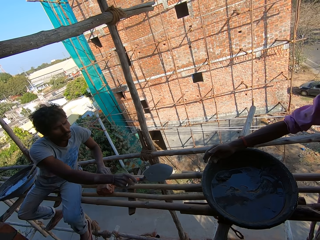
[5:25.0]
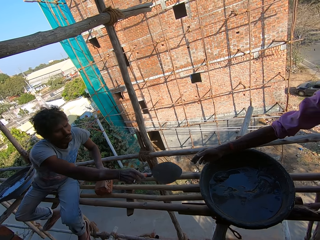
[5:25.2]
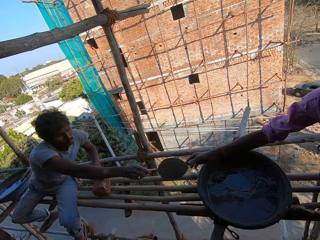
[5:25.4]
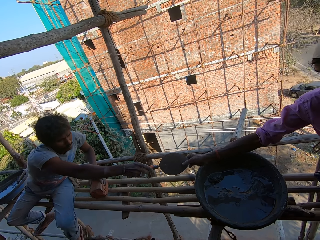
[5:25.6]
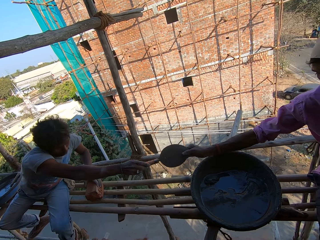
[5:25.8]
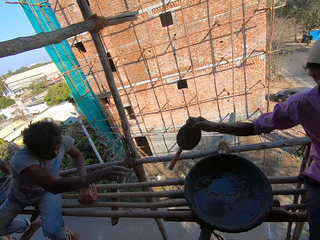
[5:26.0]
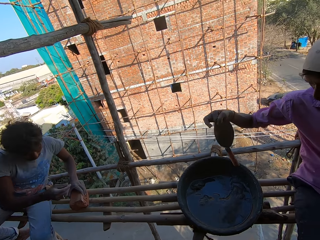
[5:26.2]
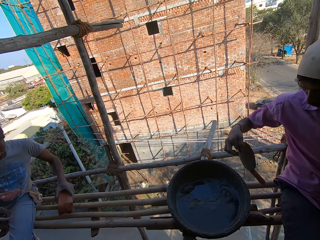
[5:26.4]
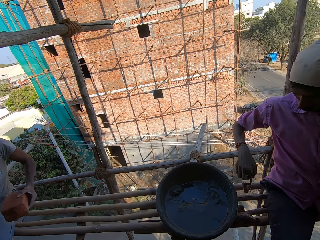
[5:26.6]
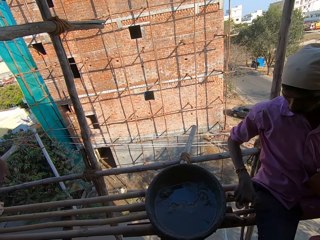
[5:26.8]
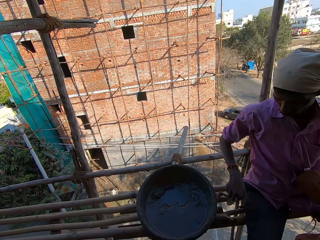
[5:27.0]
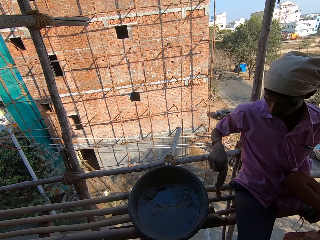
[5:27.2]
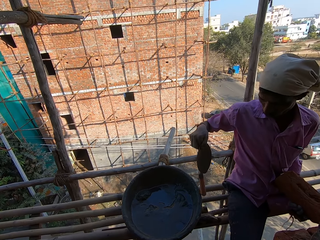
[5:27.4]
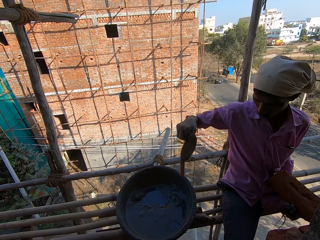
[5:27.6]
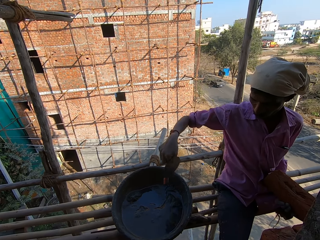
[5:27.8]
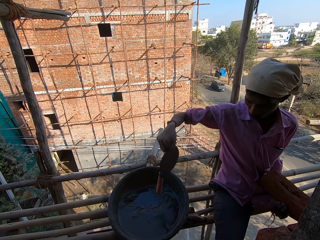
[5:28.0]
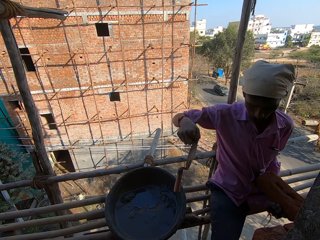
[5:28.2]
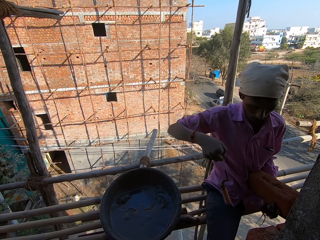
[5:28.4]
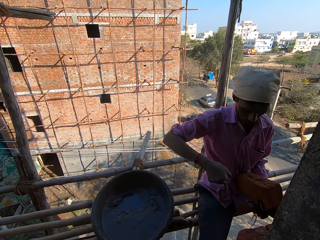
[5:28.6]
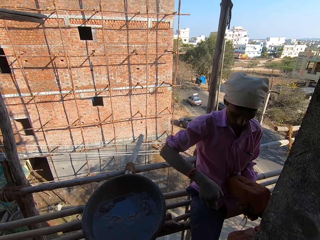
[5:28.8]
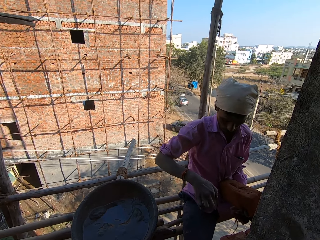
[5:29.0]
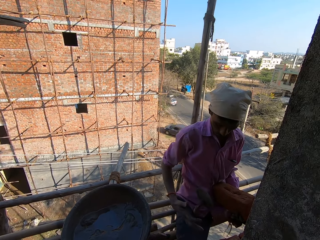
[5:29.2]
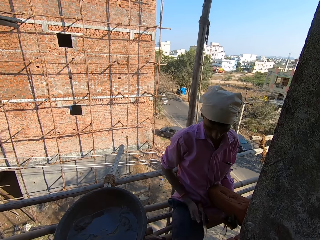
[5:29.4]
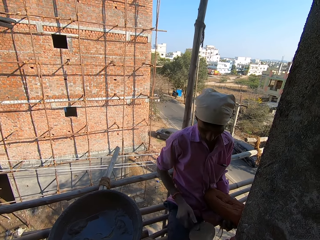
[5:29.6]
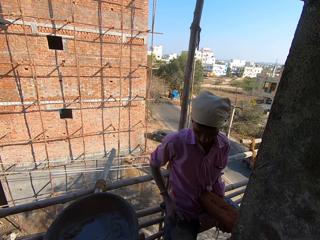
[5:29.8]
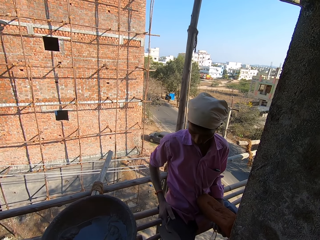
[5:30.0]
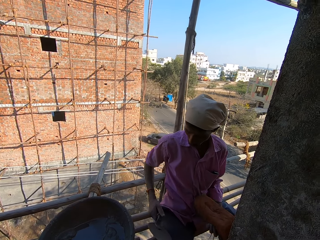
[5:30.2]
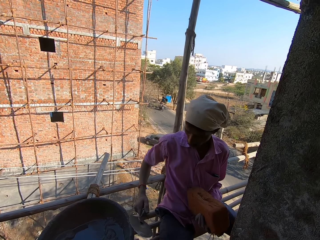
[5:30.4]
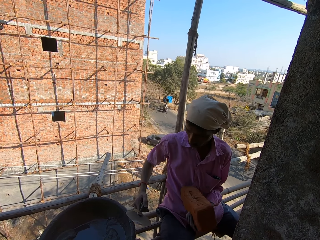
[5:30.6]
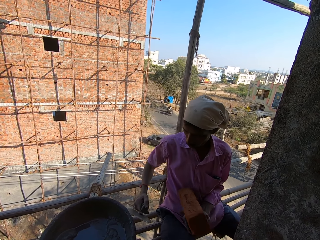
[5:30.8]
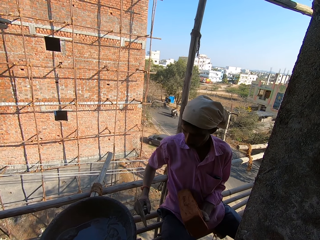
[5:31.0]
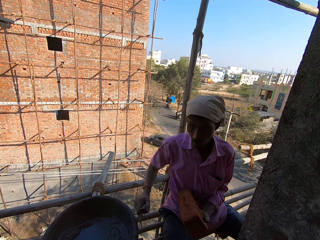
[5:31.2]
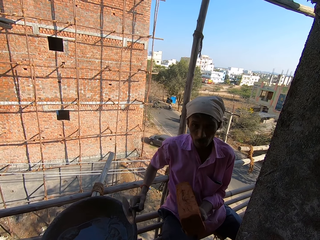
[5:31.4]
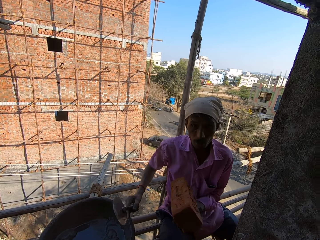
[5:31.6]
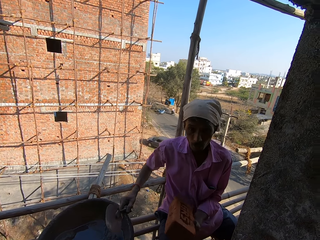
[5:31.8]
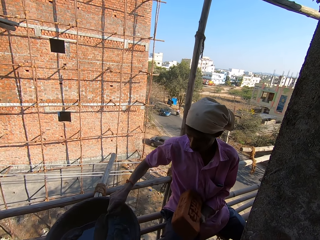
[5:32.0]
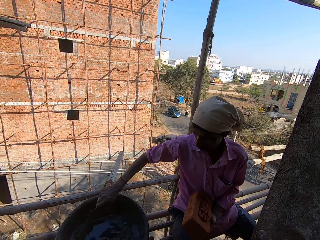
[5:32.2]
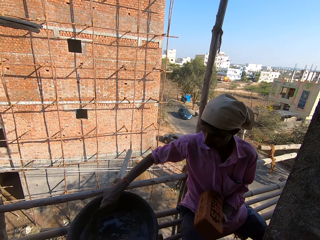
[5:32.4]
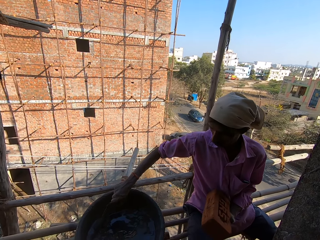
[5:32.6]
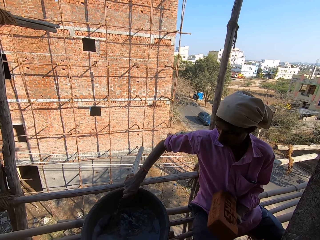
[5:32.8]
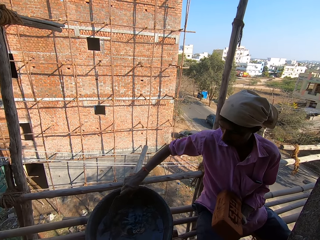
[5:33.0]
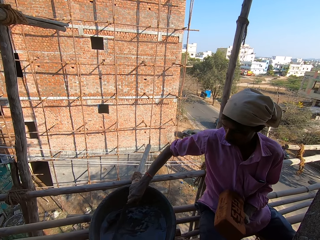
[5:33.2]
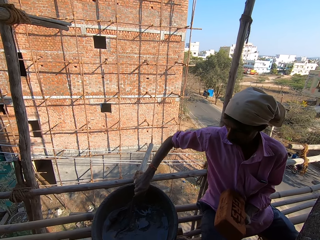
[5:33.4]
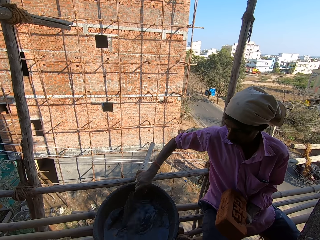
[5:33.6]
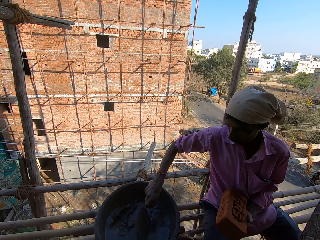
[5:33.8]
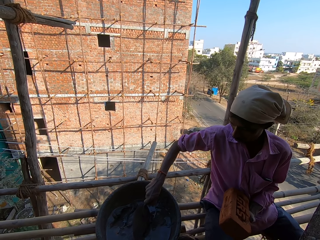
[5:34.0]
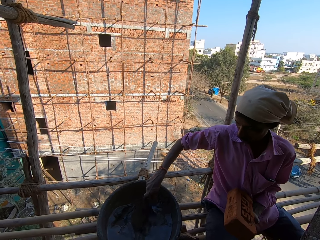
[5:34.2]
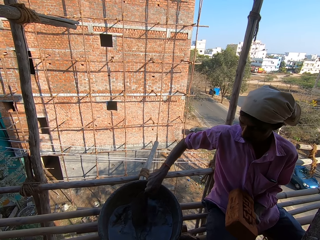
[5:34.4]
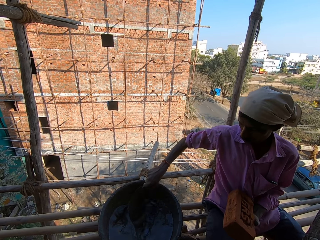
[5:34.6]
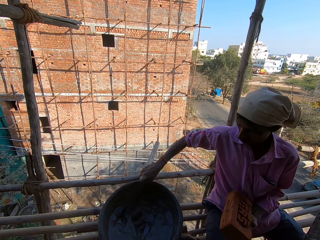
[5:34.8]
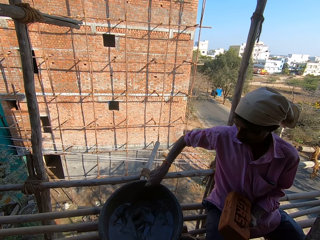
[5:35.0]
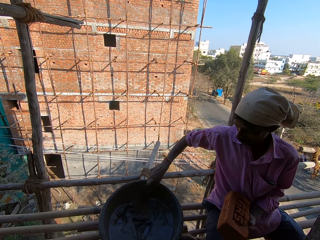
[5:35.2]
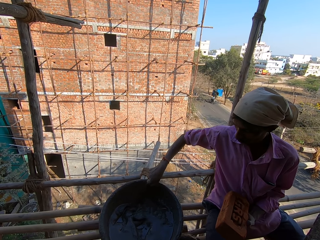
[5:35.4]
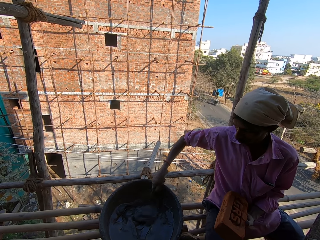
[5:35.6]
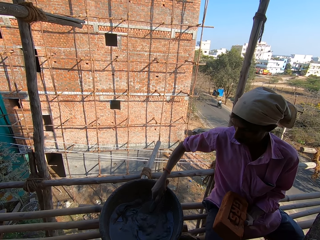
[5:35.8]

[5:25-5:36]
A man gives the cement spoon to another man. The camera wearer talks to a person. The other man scoops cement with the cement spoon.

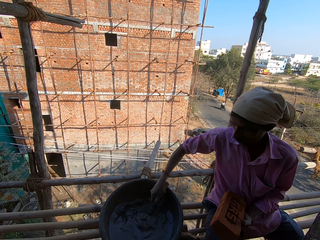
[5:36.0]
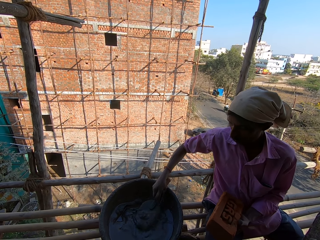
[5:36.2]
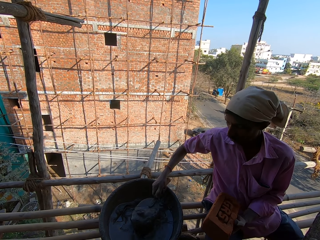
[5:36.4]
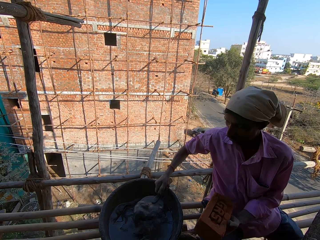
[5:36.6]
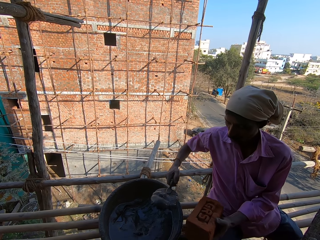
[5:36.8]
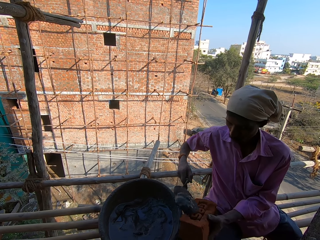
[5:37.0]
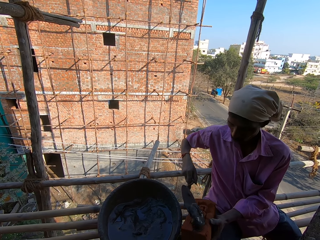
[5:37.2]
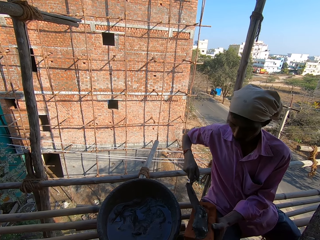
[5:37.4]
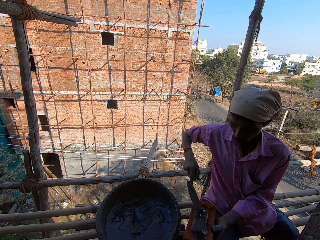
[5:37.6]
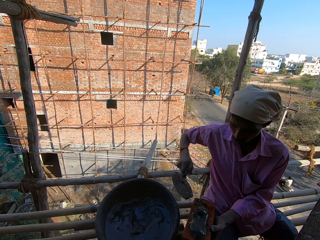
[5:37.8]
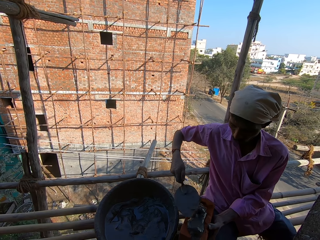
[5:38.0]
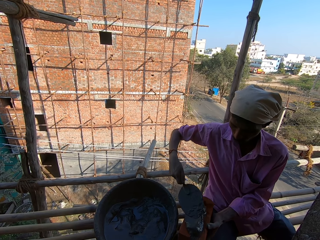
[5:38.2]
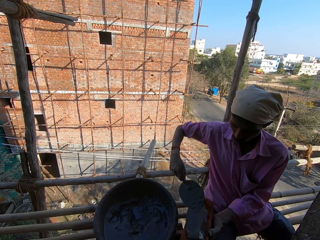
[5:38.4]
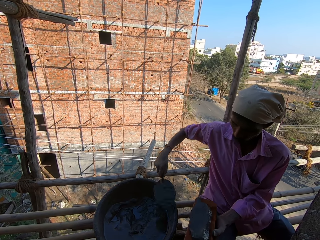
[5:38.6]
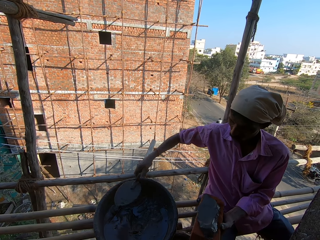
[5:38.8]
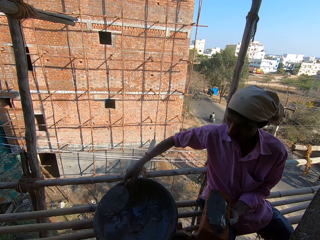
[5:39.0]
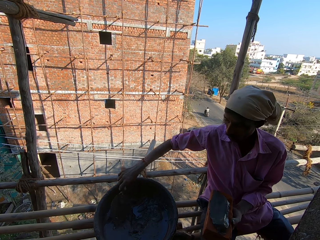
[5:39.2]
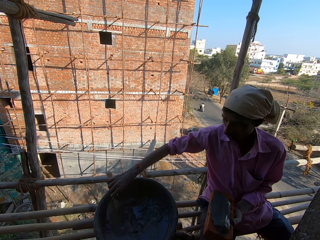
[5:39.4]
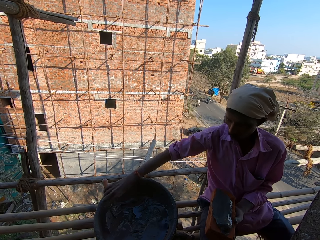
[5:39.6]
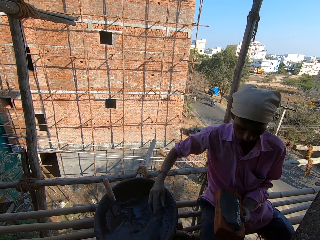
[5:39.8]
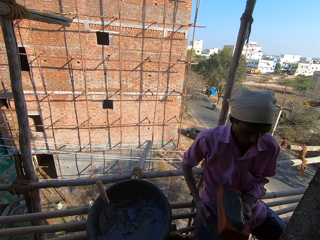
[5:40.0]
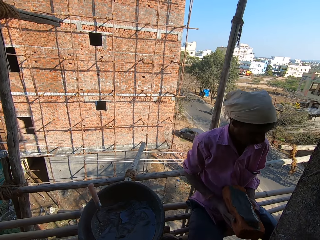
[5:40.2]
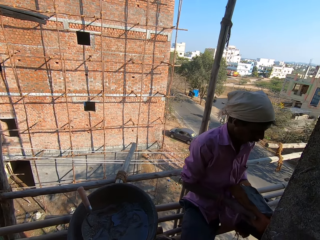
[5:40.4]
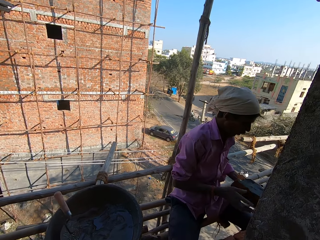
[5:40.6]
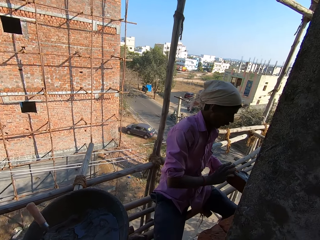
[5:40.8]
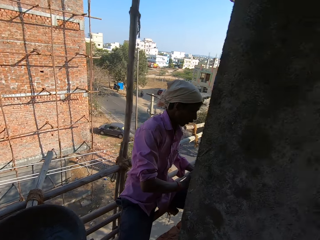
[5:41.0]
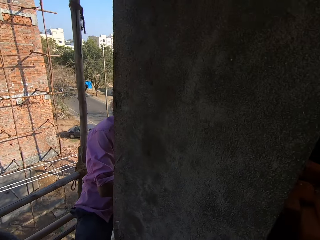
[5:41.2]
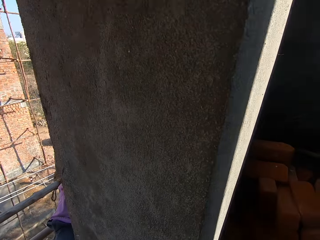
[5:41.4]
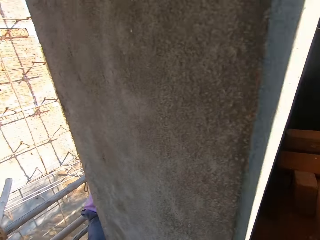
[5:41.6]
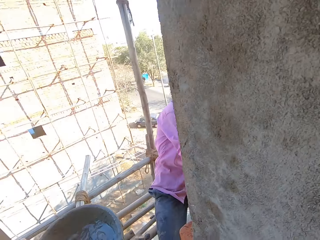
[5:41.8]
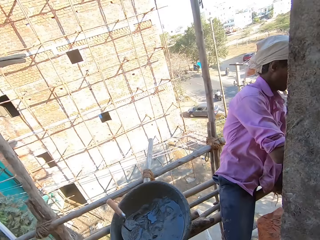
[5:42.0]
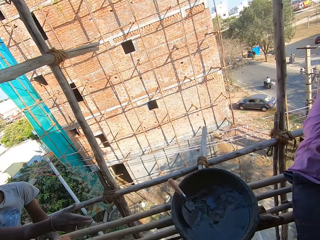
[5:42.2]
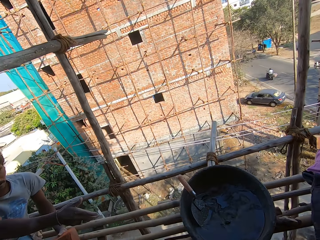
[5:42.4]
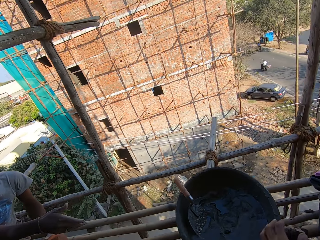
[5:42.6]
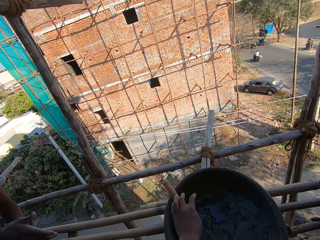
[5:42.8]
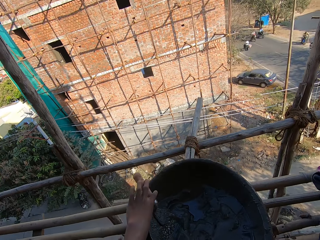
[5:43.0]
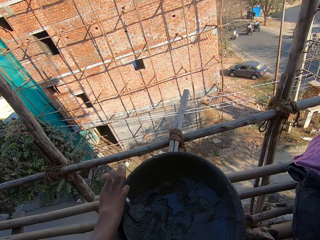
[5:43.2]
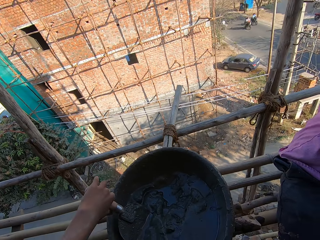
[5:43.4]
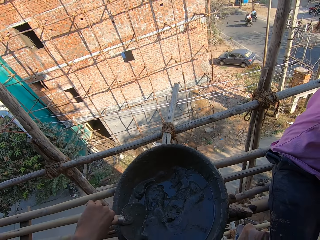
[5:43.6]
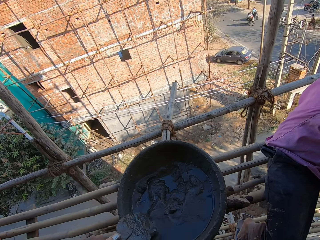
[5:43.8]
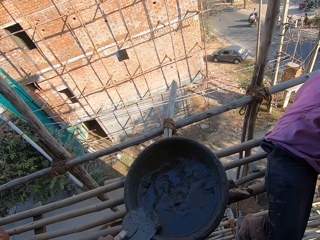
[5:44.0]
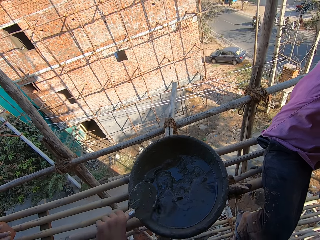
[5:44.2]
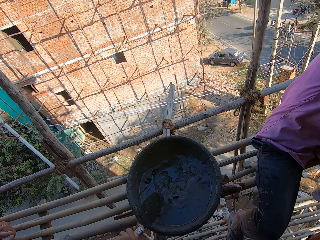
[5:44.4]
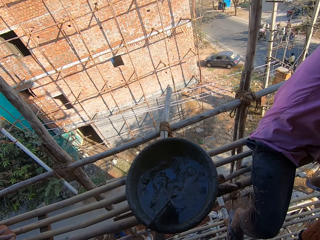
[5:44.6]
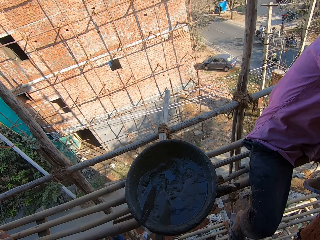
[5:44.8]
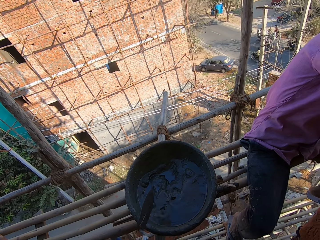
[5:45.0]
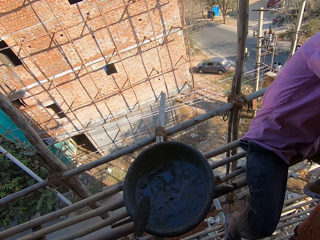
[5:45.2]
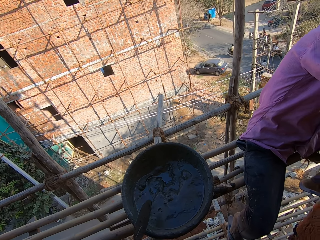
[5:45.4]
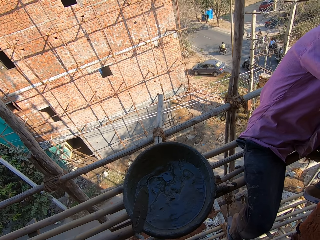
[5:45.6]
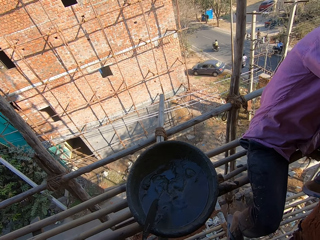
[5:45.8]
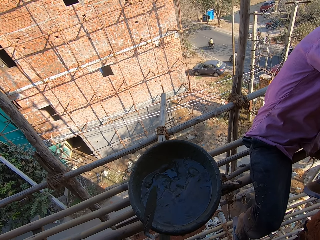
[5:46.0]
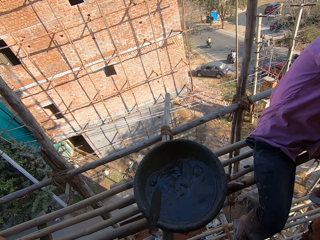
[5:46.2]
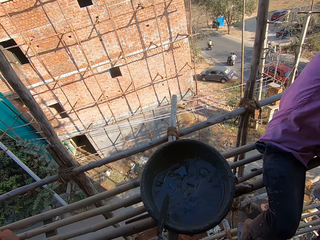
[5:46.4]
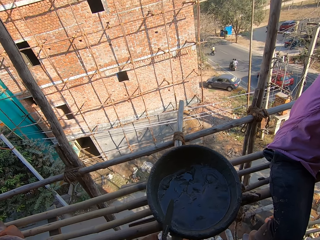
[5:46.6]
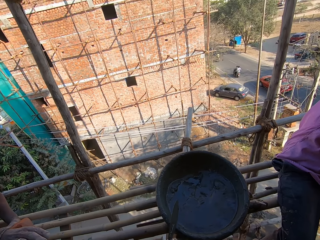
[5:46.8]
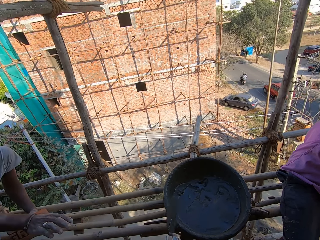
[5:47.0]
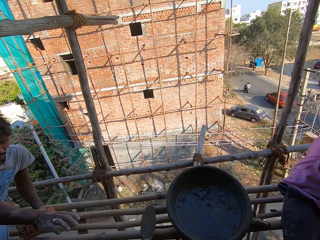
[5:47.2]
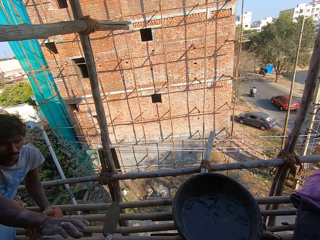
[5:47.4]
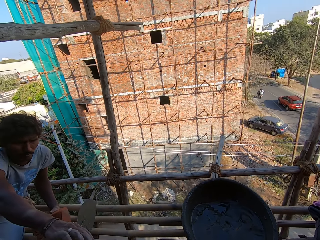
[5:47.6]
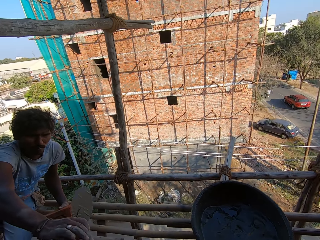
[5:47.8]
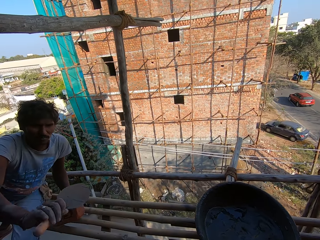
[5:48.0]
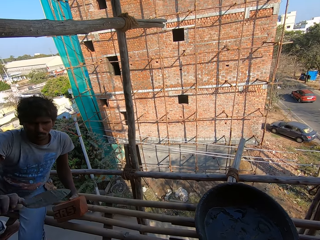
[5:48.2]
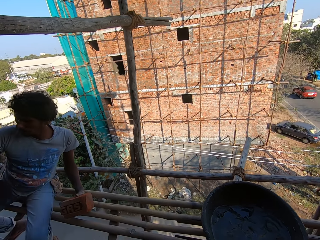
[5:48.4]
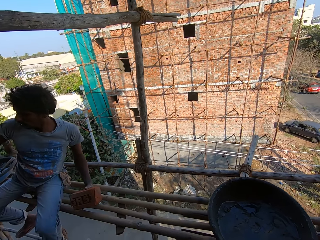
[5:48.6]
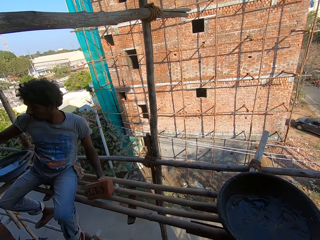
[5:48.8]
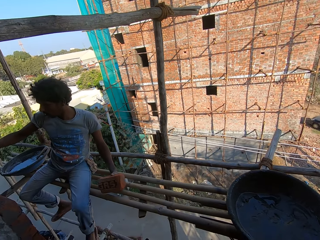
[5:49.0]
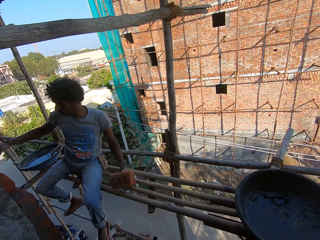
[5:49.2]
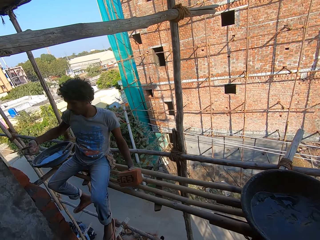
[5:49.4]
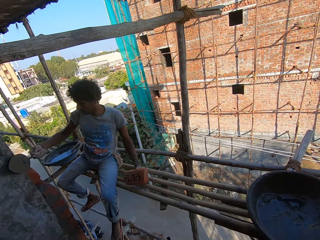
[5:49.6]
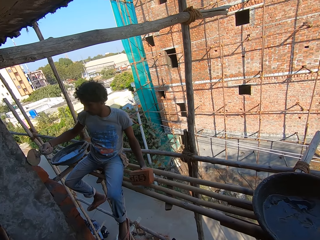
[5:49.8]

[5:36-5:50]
A man applies cement on a brick and places the brick on the building. The camera wearer hits the trowel or cement spoon on the iron tasla. They pick the cement spoon. They remove cement from the cement spoon. They give the cement spoon to another man.
